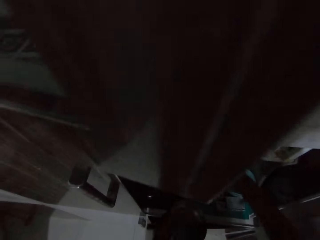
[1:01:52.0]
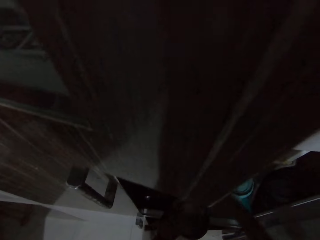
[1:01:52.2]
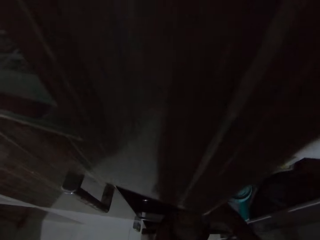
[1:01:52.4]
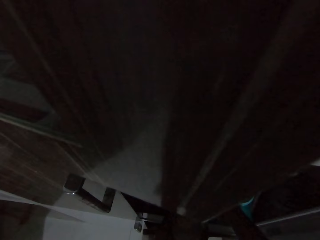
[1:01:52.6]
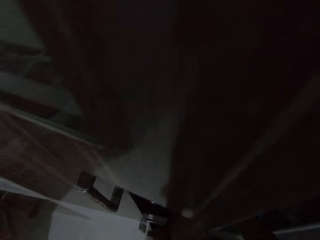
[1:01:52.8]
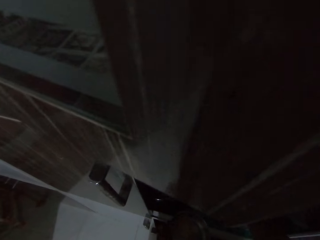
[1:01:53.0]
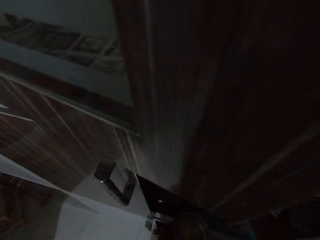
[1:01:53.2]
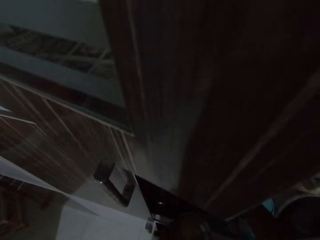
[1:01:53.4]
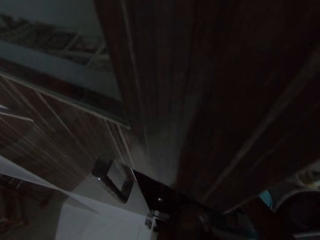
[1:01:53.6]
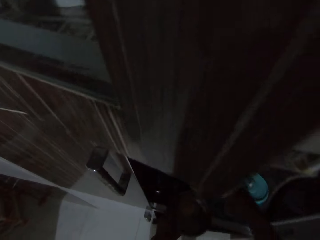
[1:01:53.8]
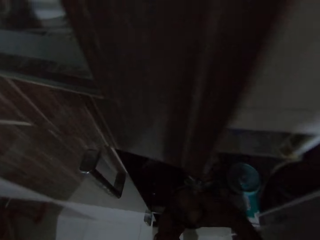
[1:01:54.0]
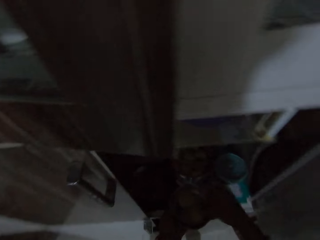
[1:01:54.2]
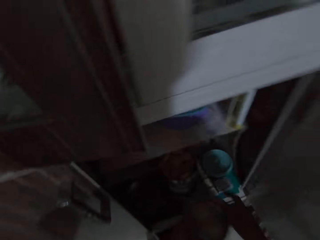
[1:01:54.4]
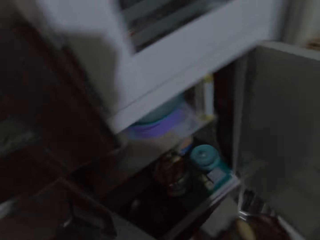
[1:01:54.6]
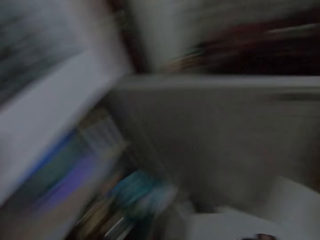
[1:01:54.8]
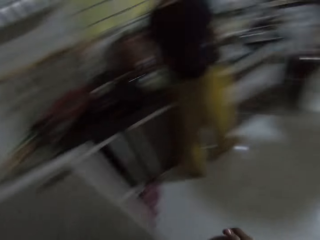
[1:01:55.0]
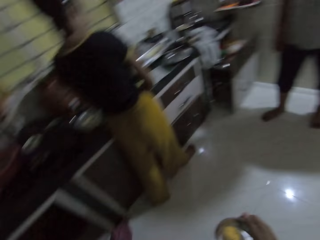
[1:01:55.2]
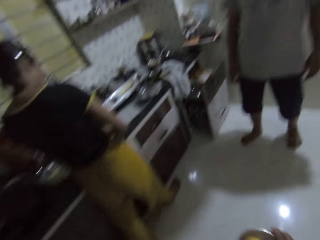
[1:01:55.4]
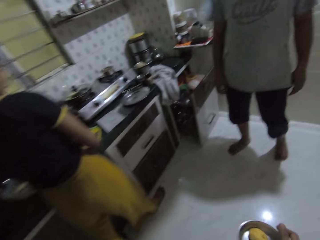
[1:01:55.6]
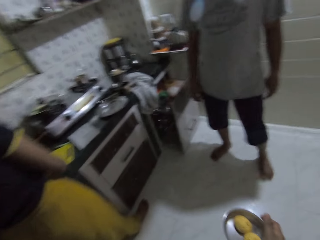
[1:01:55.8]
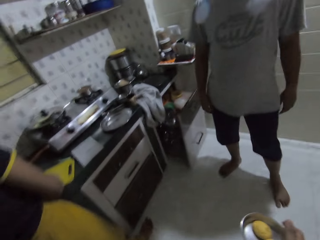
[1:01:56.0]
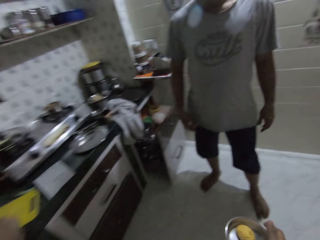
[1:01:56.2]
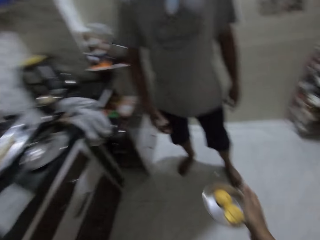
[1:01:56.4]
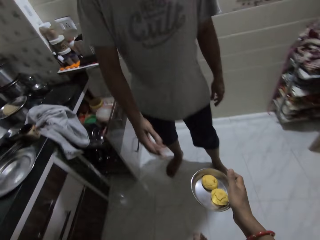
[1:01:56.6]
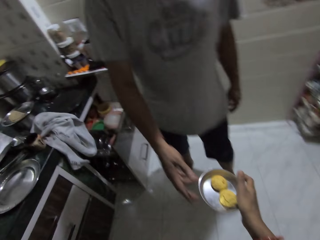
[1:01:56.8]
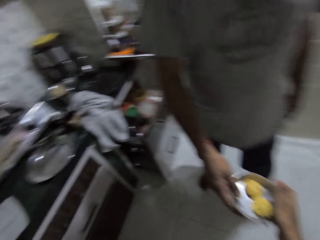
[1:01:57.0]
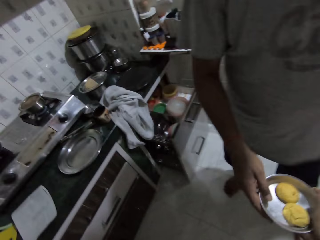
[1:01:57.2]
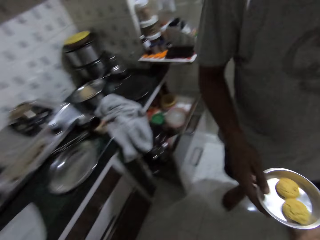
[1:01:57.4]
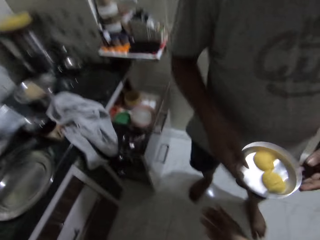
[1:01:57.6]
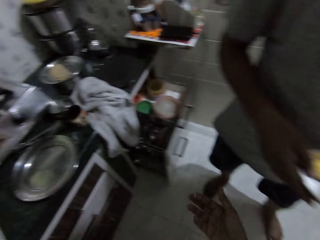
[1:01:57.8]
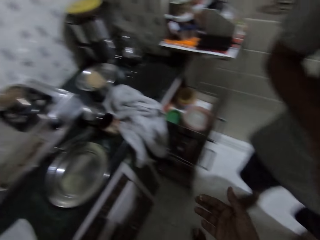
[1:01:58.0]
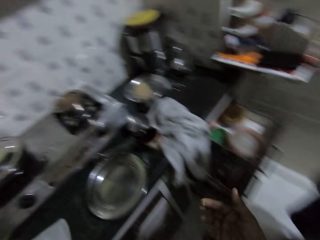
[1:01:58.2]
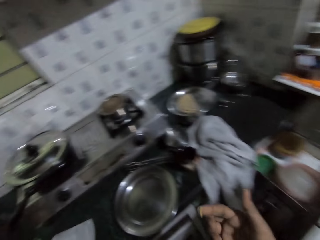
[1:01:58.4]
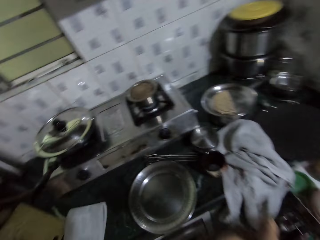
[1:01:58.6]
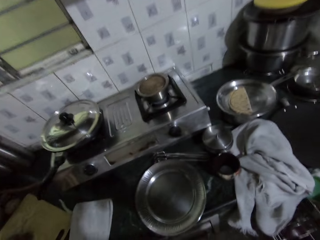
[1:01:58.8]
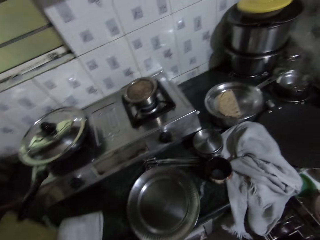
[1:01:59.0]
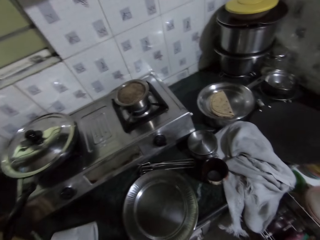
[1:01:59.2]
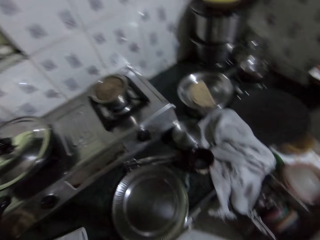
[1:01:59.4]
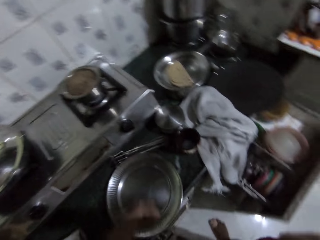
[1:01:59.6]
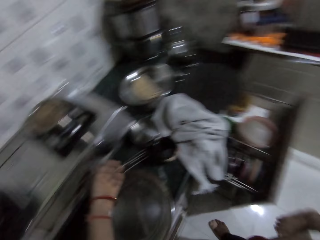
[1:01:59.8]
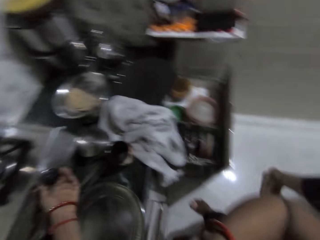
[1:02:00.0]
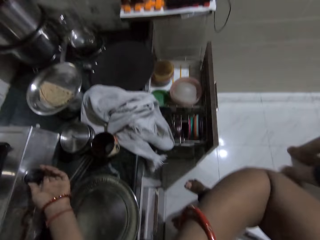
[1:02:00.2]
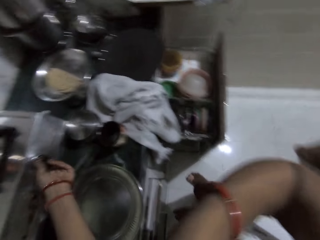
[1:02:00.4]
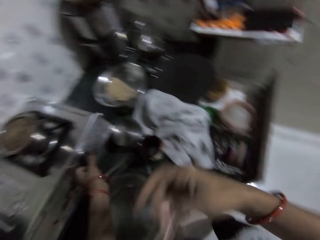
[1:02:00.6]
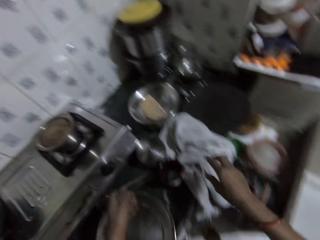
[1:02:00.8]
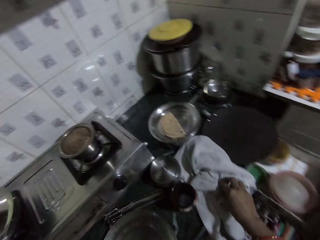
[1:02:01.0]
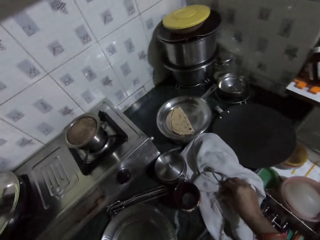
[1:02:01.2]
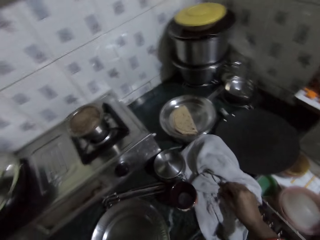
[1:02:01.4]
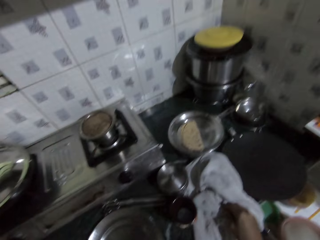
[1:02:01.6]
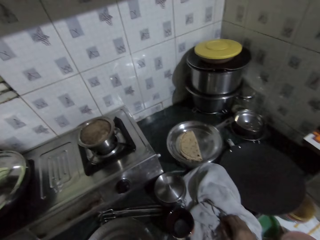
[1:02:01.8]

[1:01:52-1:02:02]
The camera wearer puts the piece of cake in a plate with her right hand. A man interacts with the camera wearer. The camera wearer puts the piece of cake in the plate with her right hand. She holds the plate with both hands. She interacts with the man. She moves towards the man. She passes the plate to the man with her right hand. She puts her right hand in her mouth. She turns off the electric cooker with her left hand. She holds the piece of cloth on the kitchen countertop with her right hand.

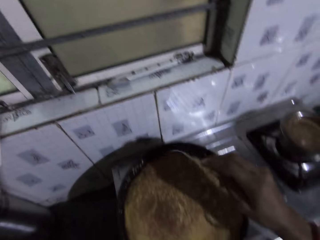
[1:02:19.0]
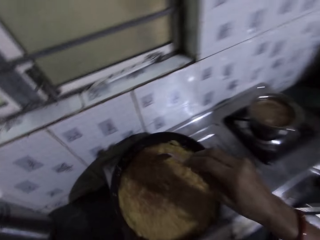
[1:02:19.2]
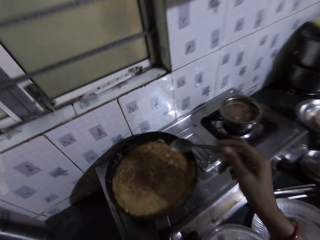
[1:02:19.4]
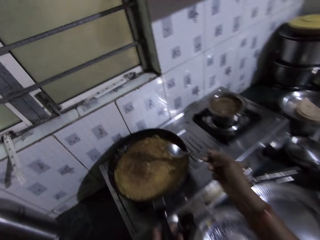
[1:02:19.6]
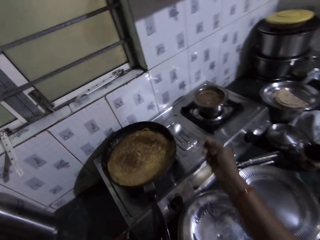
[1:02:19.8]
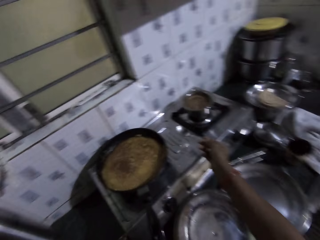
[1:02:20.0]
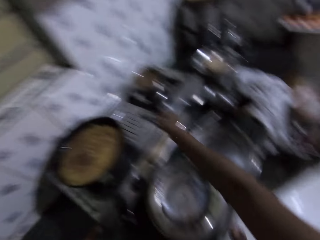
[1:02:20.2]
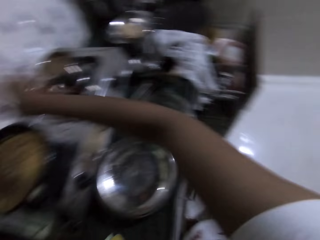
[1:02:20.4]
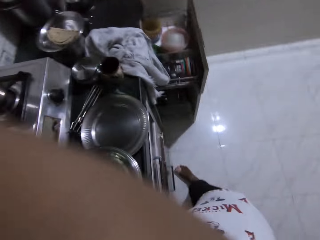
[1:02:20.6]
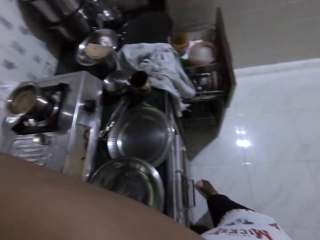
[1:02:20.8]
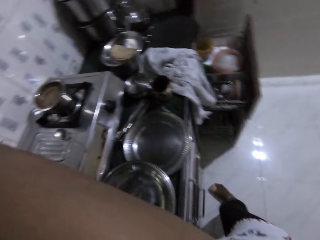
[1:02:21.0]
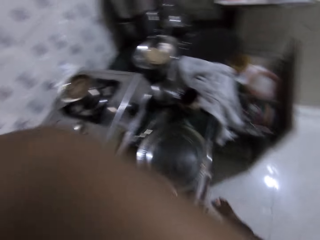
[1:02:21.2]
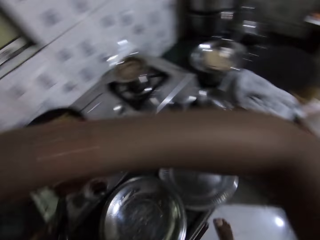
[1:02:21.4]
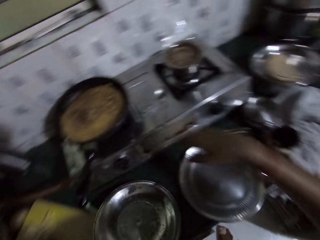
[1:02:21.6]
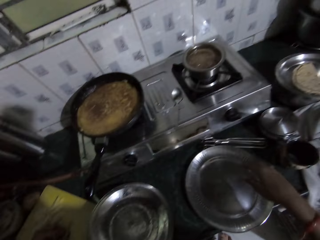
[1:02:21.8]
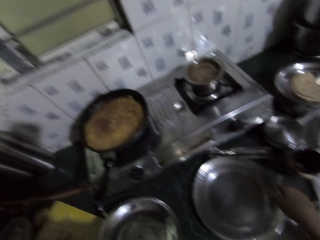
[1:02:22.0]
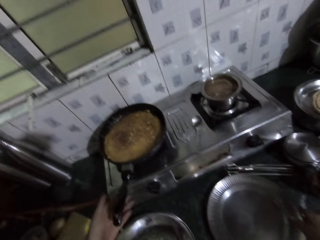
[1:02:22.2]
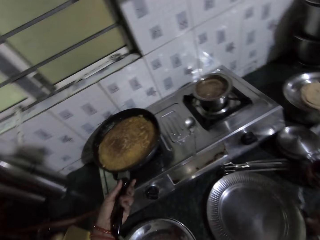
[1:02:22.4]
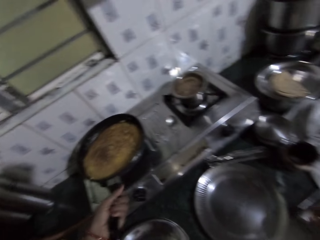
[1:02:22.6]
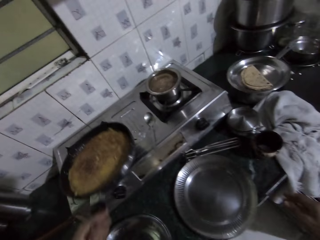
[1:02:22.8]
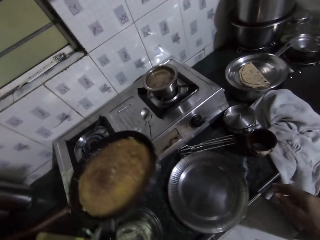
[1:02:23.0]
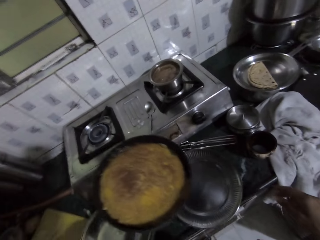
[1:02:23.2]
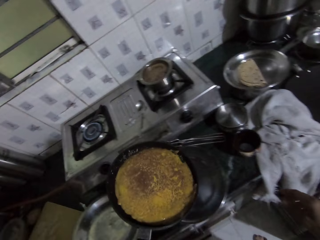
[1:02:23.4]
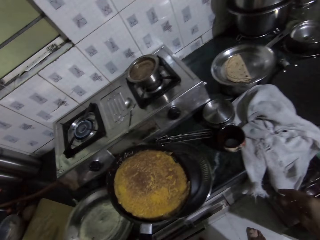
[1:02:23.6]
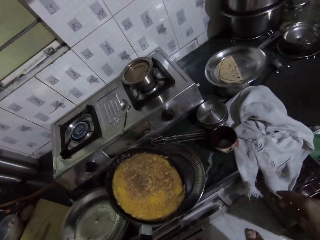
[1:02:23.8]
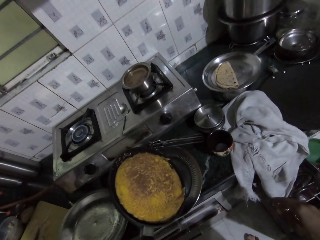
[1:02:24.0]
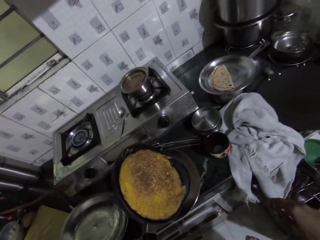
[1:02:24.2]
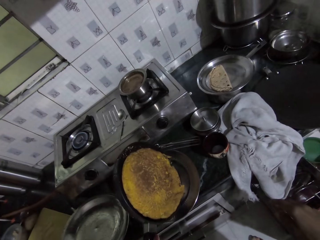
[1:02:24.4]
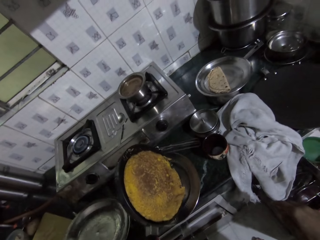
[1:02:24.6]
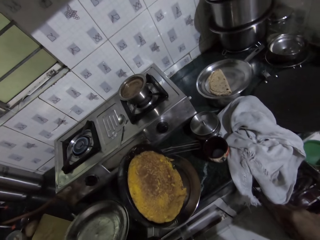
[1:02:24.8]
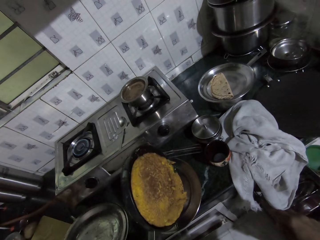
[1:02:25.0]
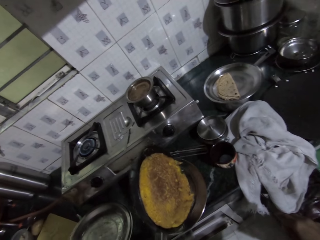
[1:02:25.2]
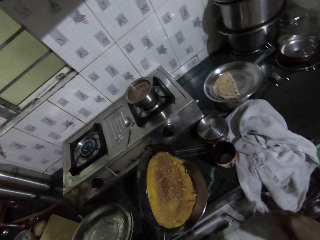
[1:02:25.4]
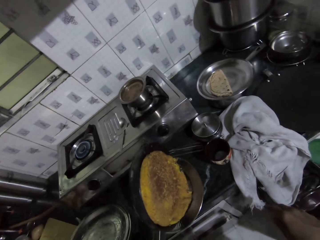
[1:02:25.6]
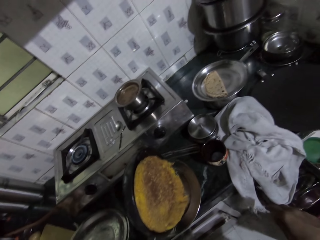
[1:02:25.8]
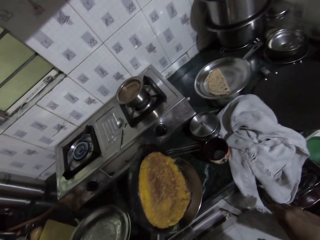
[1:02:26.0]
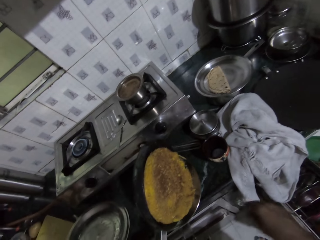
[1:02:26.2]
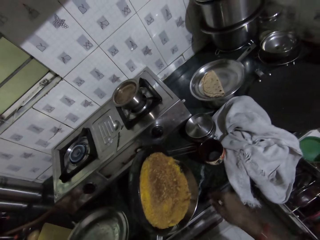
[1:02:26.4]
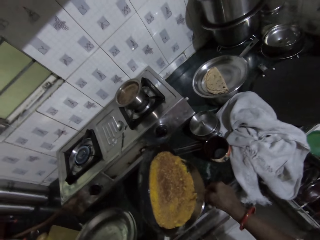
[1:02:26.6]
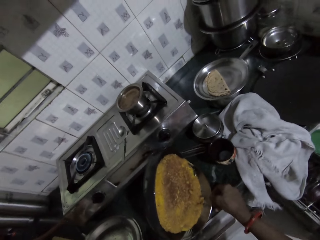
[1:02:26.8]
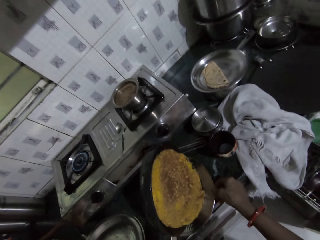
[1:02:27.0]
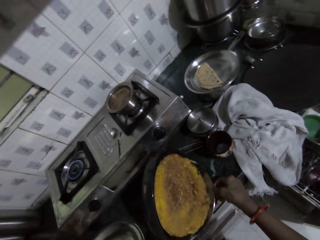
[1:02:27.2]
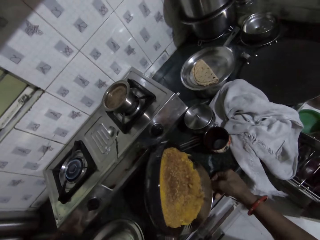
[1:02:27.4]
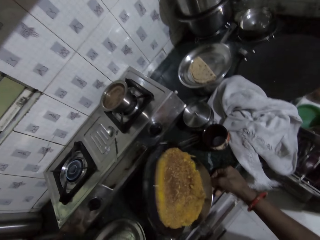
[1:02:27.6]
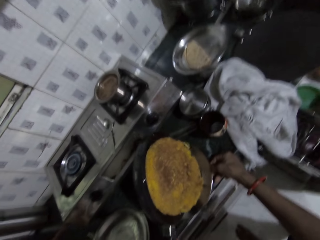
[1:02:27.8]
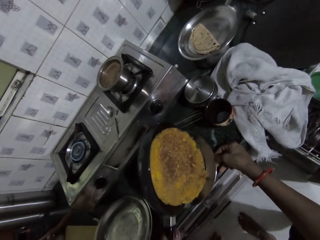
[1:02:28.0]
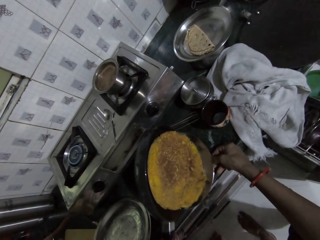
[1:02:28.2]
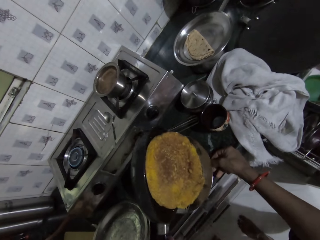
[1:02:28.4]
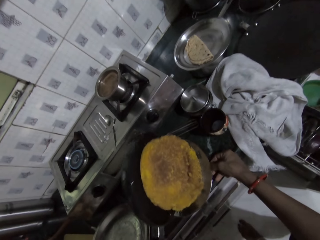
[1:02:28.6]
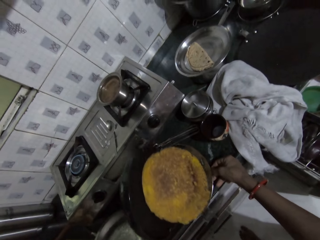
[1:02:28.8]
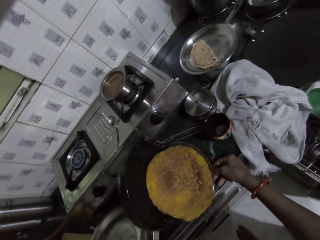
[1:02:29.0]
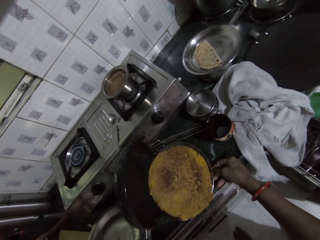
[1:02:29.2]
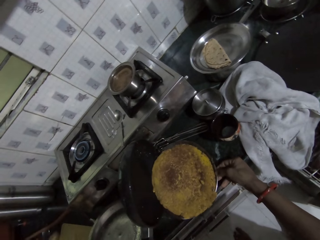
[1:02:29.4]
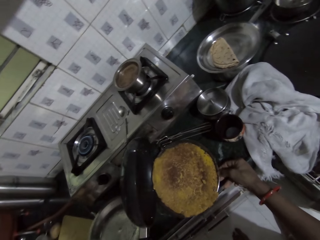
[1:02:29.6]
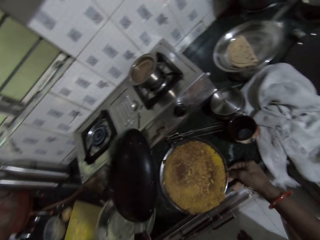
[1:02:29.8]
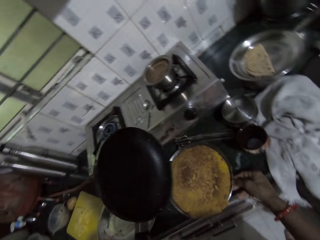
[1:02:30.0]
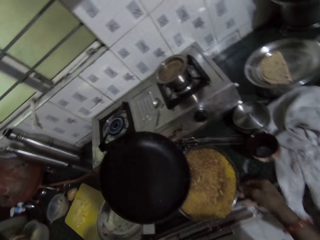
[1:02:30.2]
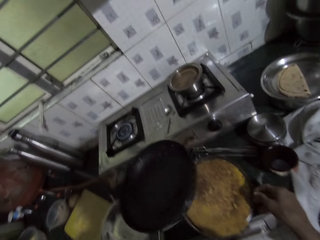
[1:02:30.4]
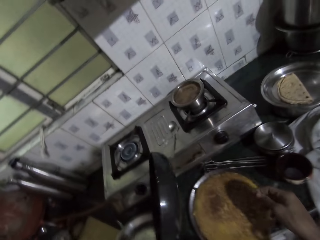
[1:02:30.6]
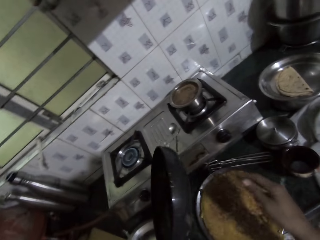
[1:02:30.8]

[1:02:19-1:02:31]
The camera wearer puts down the spoon. She touches her face with her right hand. She pulls the fry pan from the electric cooker with her left hand. She turns the cake from the fry pan into the plate on the kitchen countertop with her left hand. She interacts with a man and a woman. She holds the plate on the kitchen countertop with her right hand.
